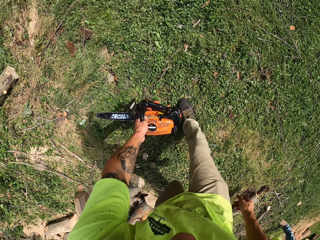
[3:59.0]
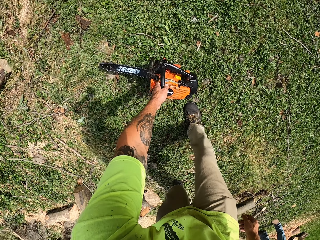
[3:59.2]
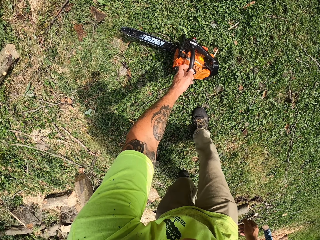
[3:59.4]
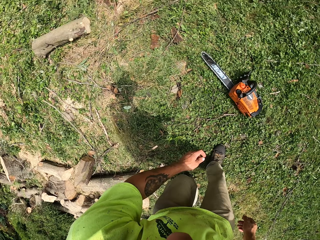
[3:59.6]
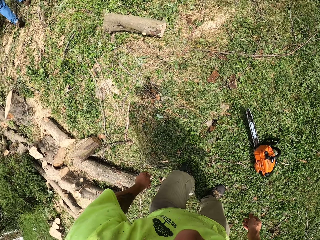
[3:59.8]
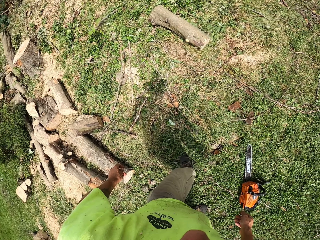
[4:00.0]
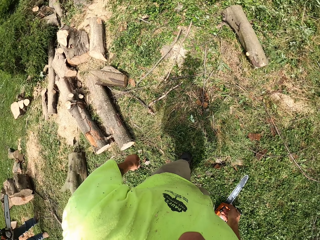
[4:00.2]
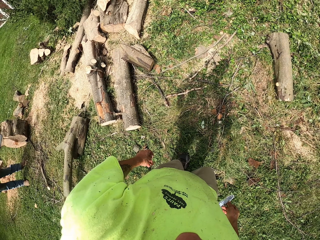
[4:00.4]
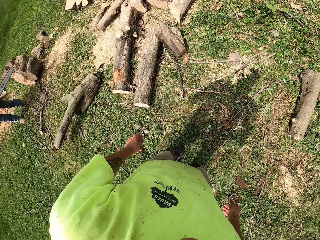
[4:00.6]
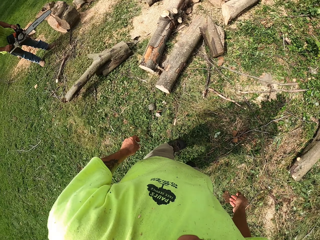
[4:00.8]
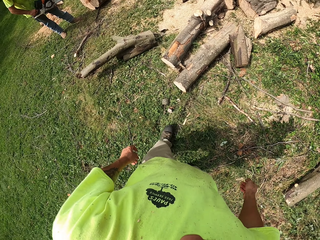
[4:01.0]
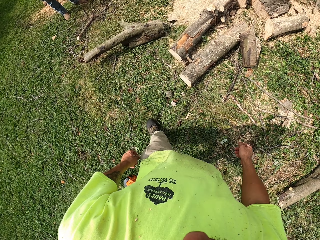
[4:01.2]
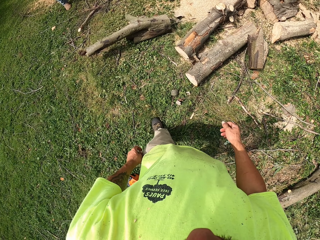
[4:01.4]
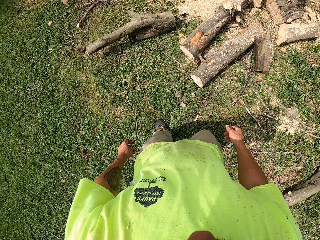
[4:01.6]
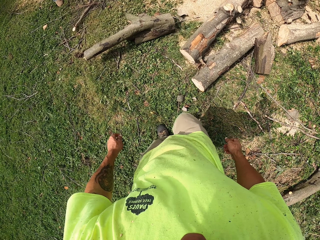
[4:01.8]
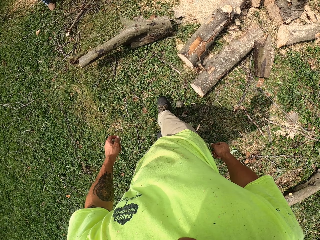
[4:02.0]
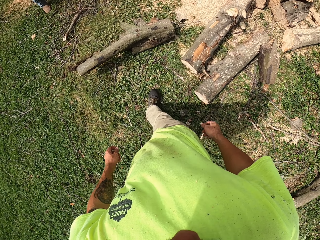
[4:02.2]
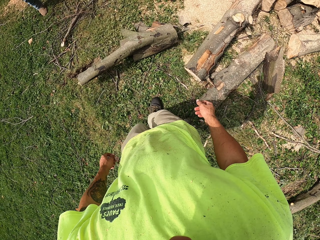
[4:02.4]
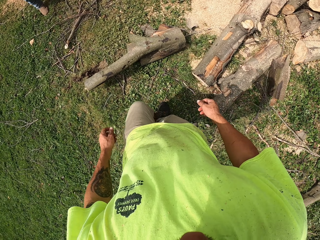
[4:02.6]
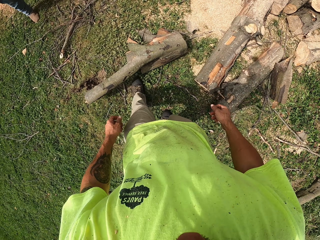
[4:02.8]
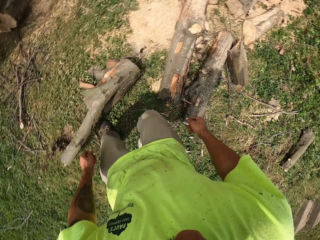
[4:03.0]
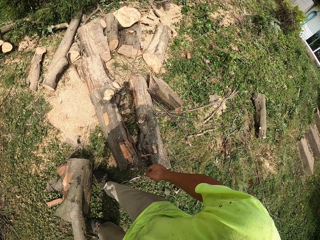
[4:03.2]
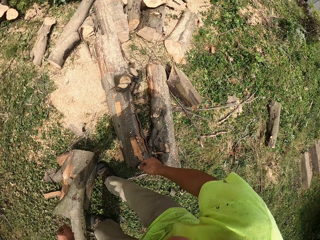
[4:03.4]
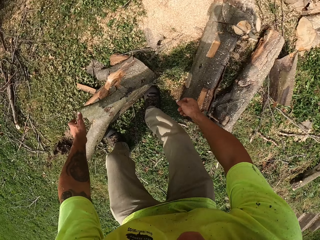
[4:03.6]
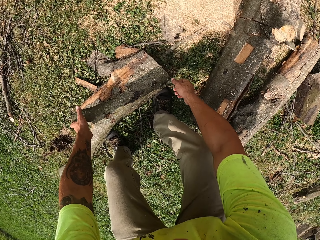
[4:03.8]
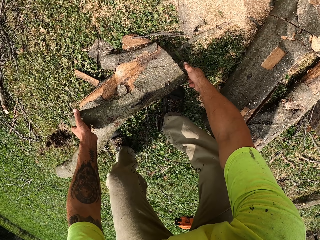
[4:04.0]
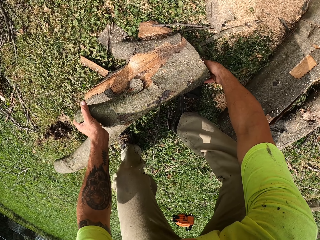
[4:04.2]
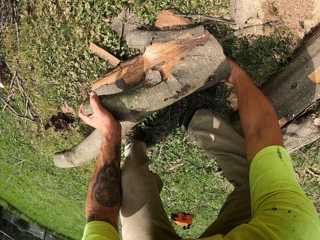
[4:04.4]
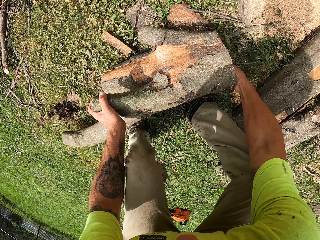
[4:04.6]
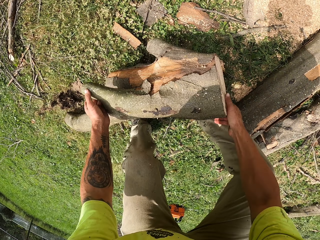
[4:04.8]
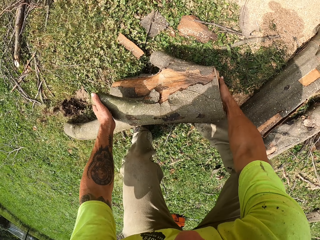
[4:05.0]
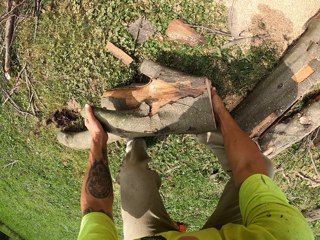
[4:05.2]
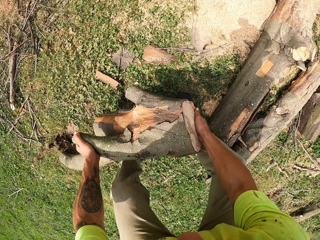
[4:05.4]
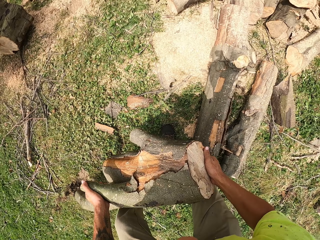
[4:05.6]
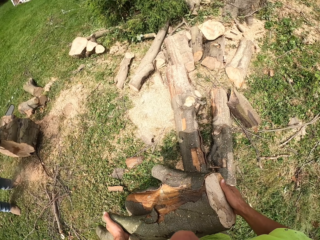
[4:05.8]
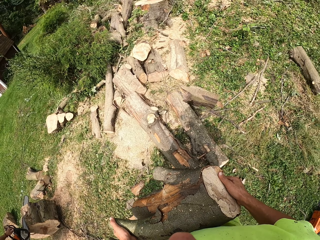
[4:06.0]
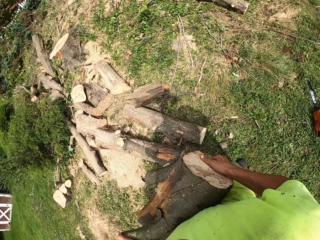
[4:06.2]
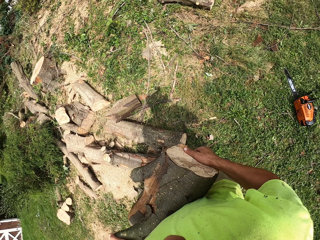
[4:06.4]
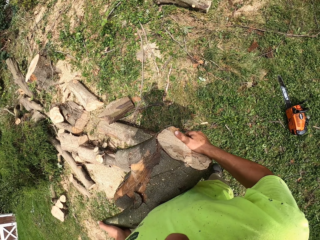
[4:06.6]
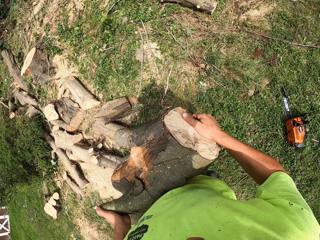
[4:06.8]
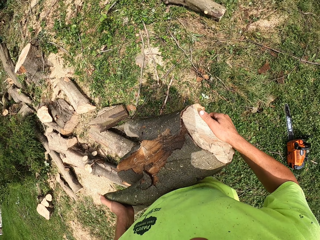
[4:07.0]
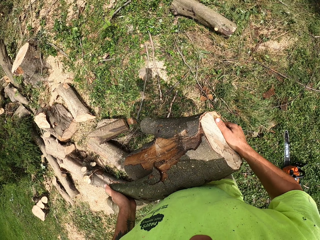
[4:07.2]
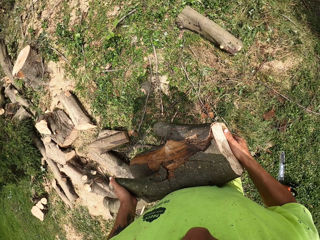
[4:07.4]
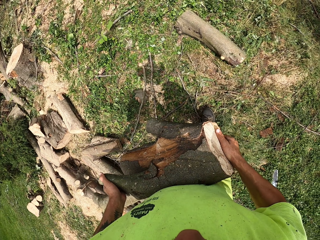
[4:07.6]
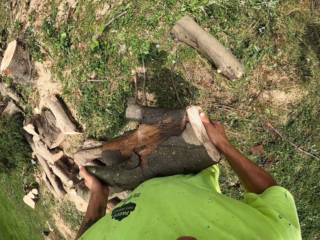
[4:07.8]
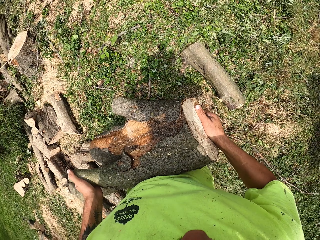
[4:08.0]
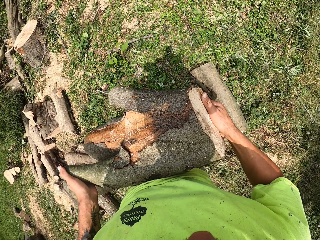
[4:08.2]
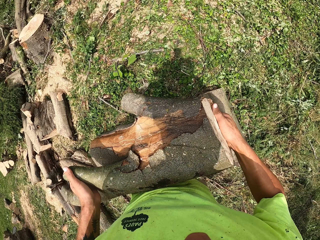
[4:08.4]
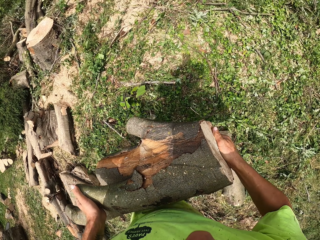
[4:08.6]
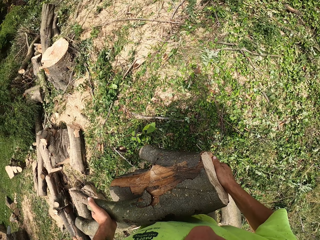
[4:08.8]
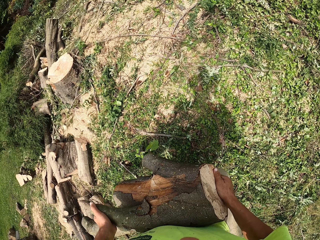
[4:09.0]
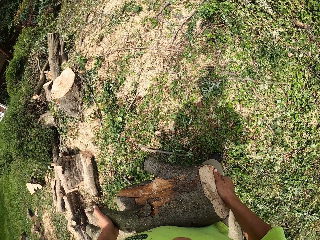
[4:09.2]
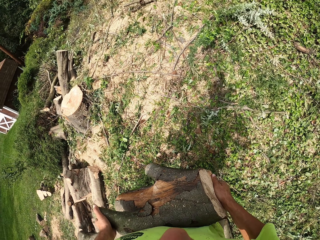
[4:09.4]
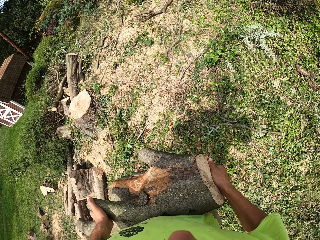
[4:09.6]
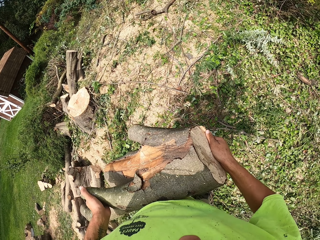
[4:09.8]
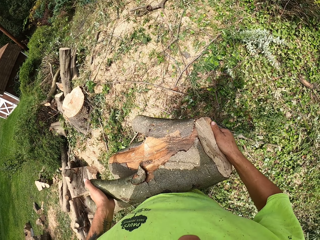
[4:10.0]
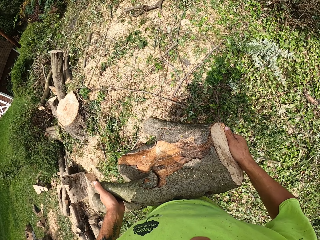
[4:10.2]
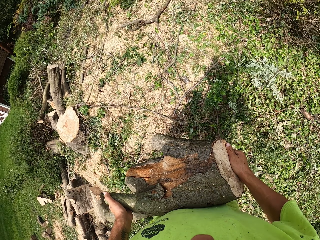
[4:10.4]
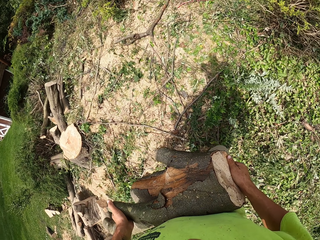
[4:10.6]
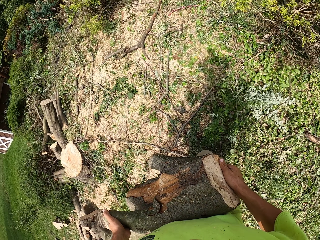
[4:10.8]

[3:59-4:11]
The camera wearer walks around. They pick up a log of wood from the ground with both hands. They carry the log.

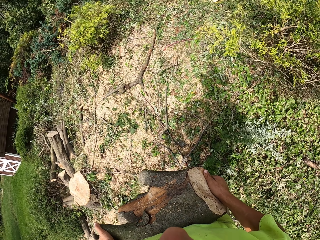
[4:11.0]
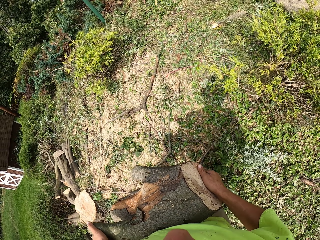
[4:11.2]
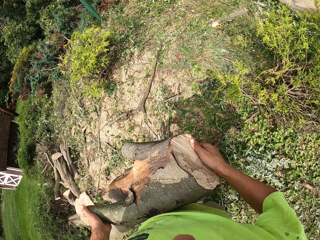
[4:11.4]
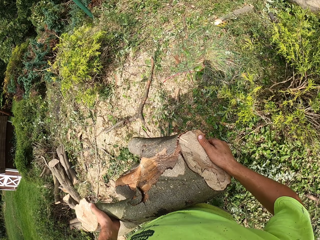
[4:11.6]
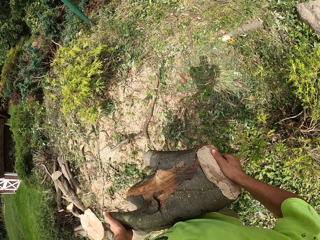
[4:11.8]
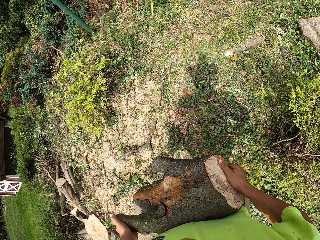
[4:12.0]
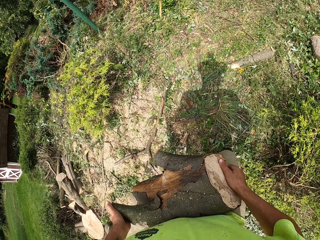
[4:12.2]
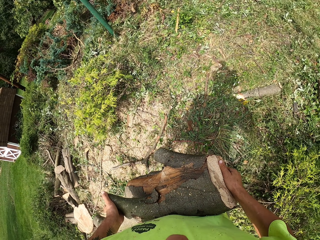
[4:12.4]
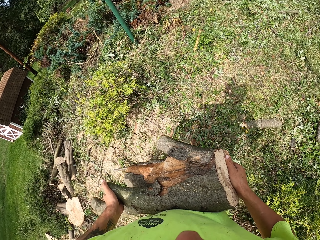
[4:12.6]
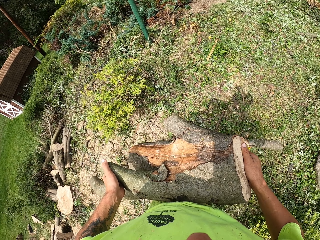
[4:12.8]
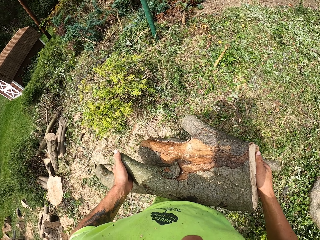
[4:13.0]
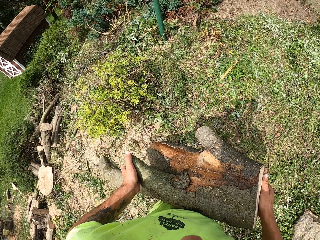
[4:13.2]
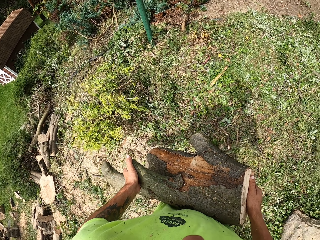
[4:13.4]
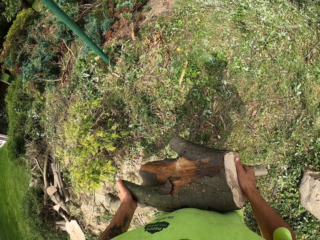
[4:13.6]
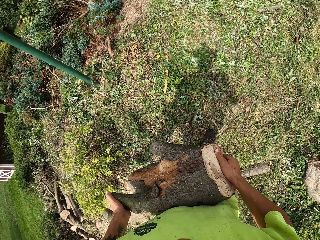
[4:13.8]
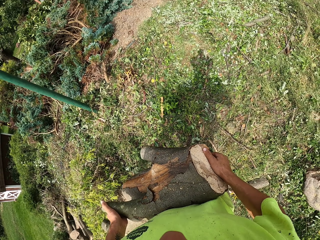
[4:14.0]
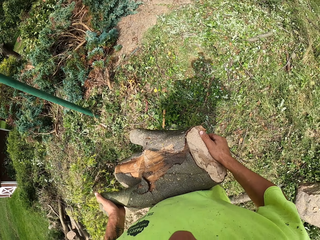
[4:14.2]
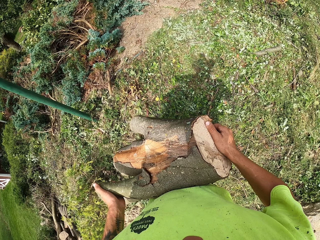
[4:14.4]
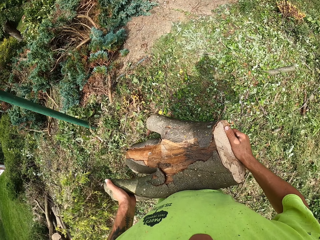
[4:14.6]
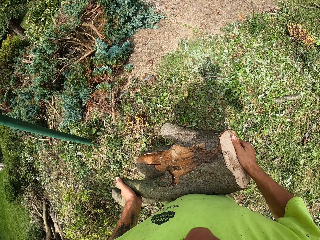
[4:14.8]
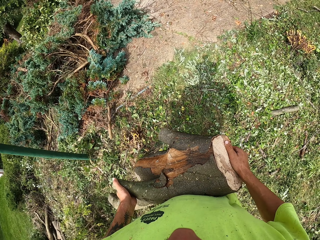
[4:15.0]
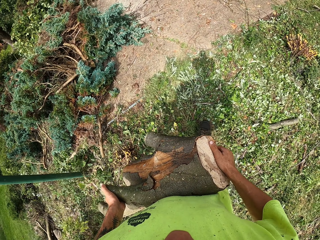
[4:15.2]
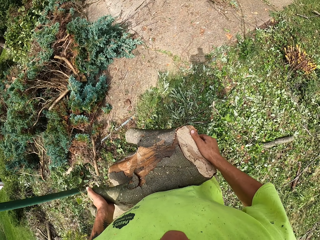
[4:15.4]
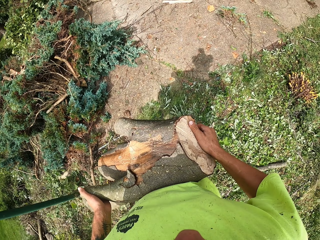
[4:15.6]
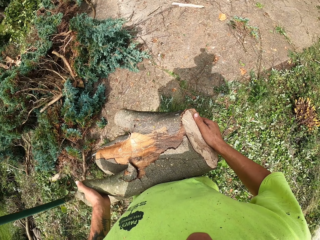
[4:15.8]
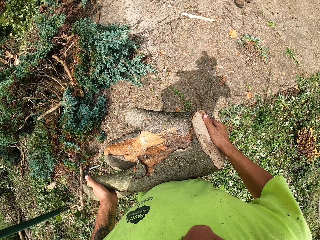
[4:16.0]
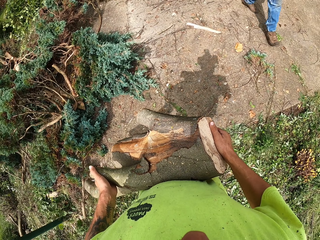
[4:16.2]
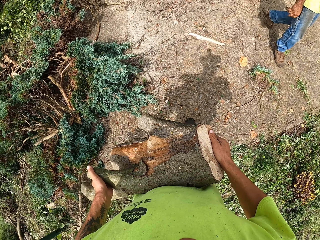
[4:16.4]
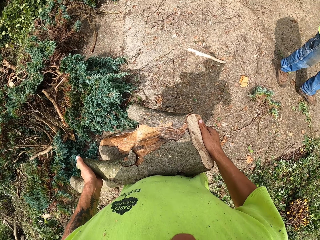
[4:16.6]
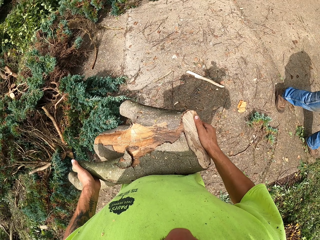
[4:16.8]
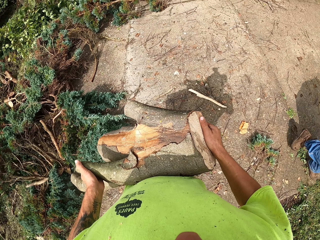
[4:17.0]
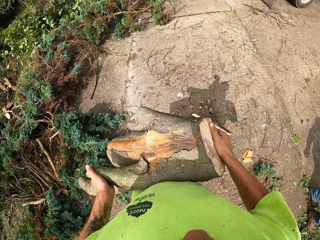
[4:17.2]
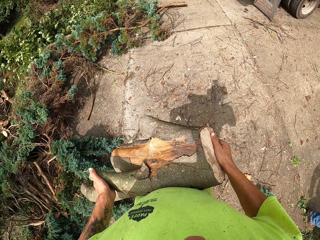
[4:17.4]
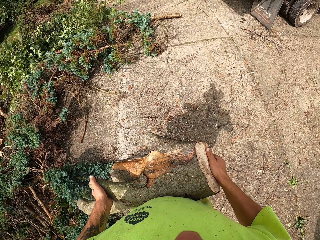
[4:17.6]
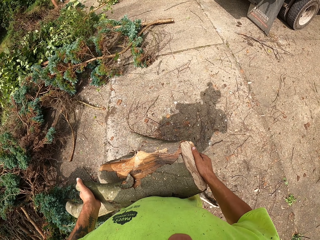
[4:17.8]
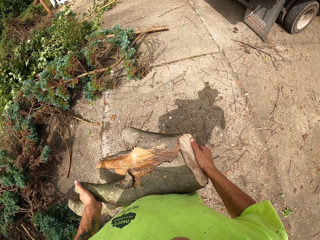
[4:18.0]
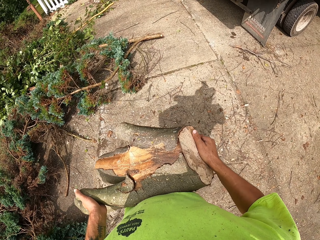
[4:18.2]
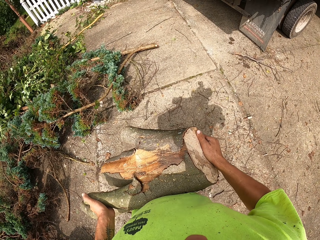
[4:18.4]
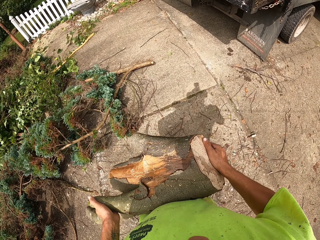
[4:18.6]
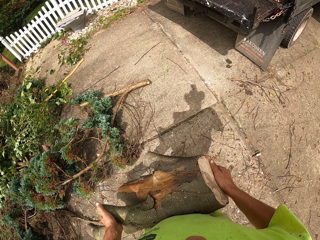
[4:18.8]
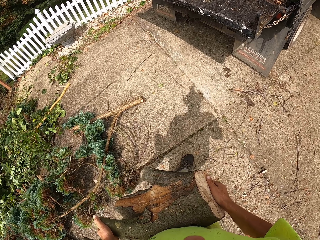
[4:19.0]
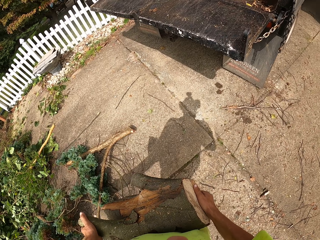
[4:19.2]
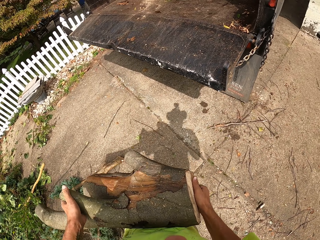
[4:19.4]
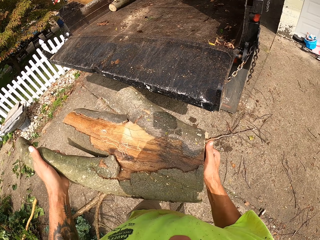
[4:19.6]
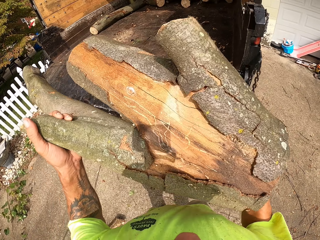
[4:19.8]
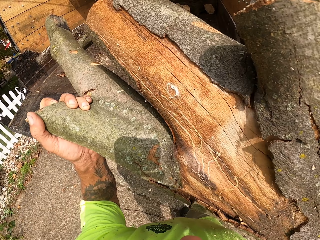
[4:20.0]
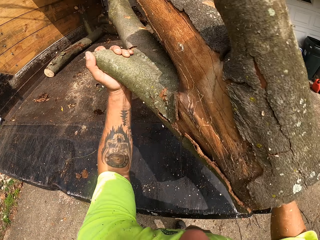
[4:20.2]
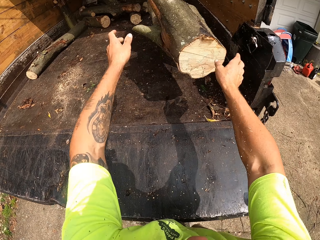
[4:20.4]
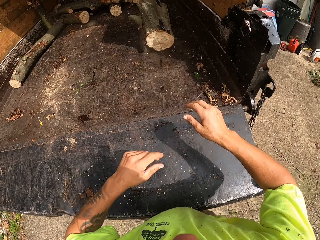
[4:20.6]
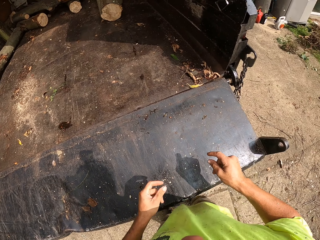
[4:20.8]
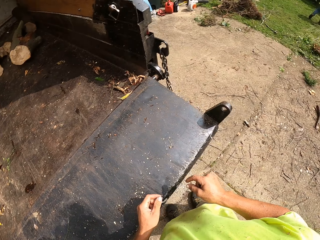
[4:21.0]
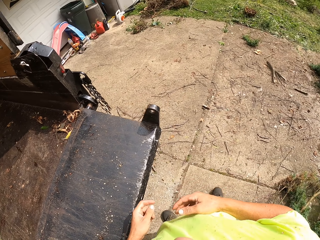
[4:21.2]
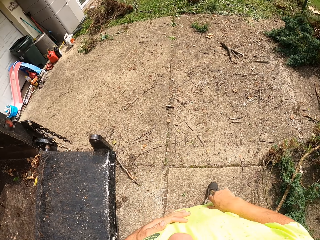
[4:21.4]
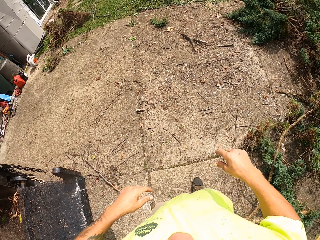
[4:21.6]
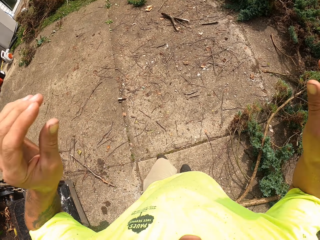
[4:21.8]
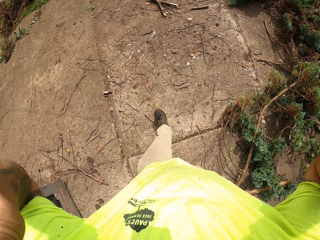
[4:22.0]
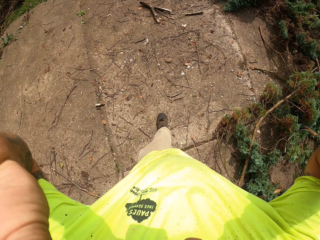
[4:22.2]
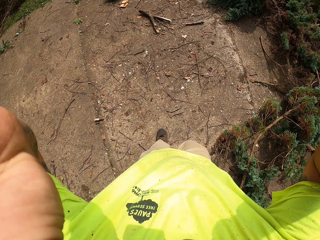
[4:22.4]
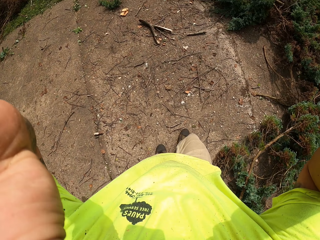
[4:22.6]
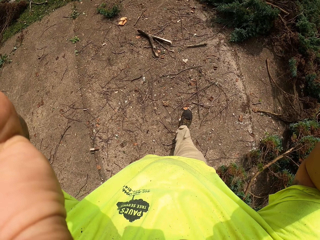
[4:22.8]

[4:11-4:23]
The camera wearer drops the log of wood on a truck with both hands.
